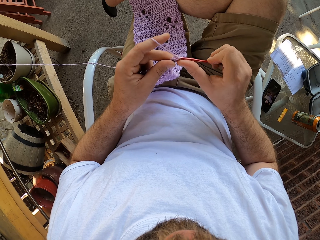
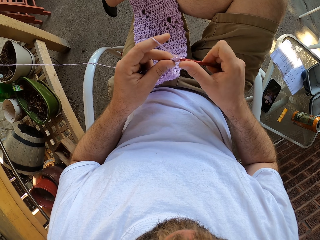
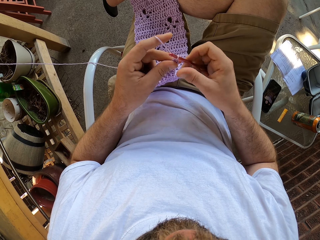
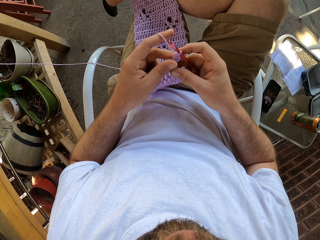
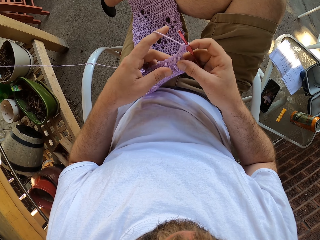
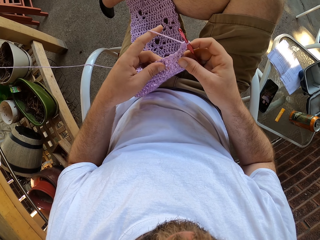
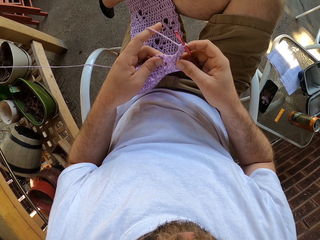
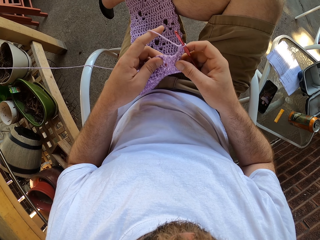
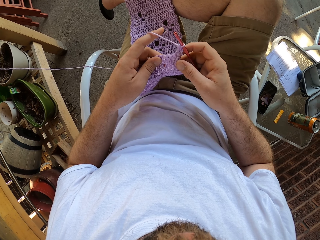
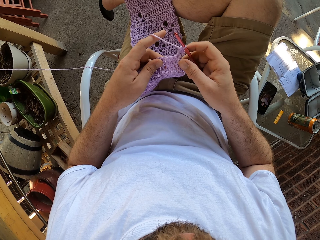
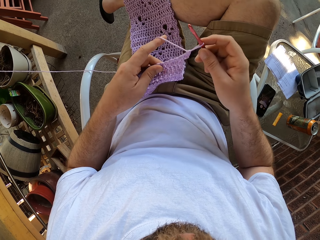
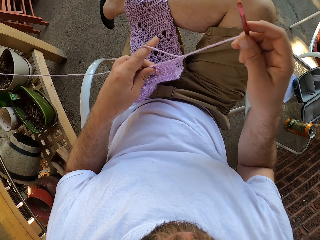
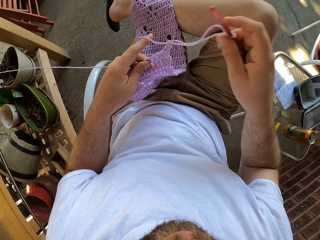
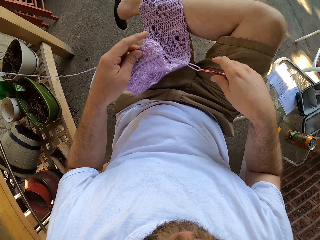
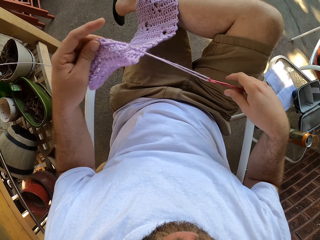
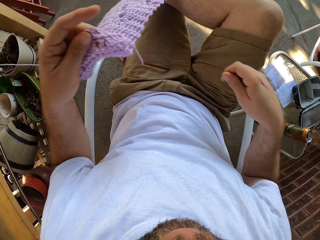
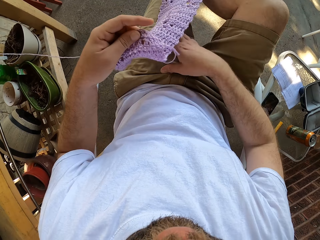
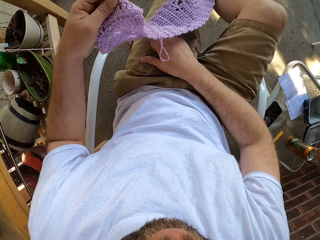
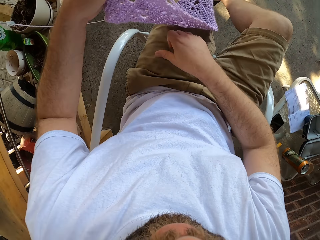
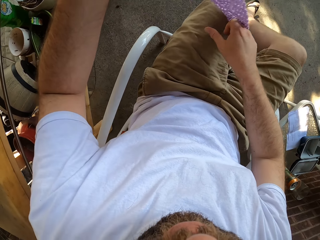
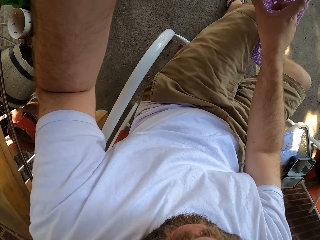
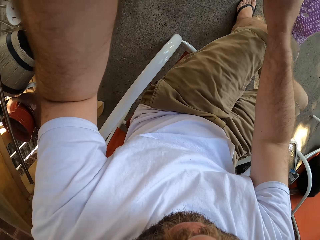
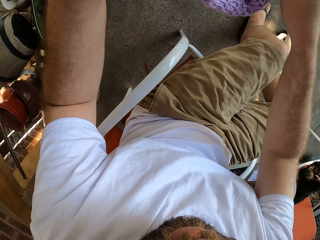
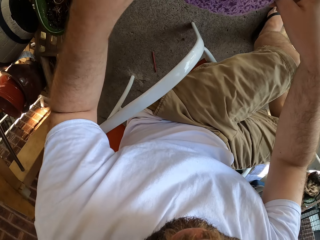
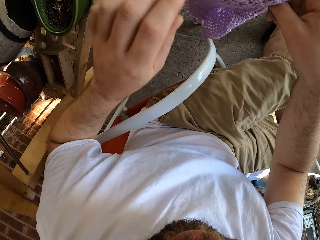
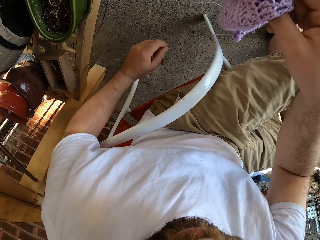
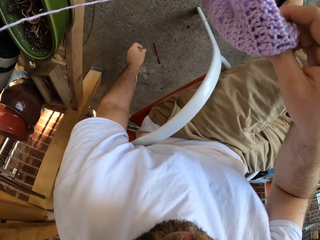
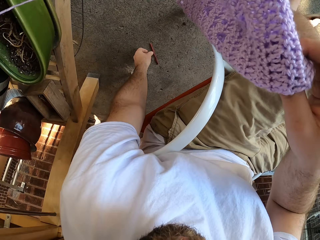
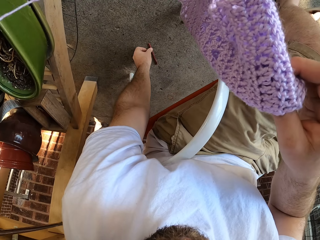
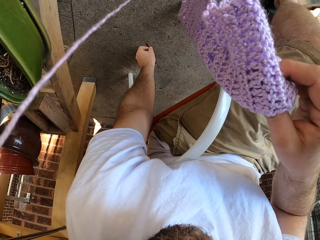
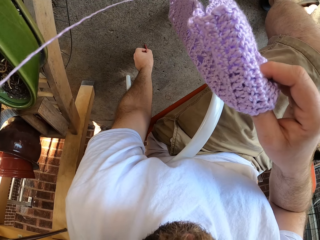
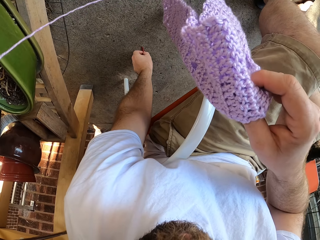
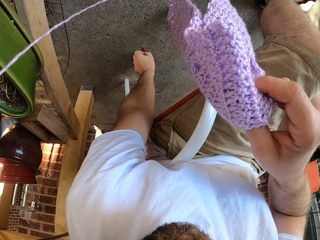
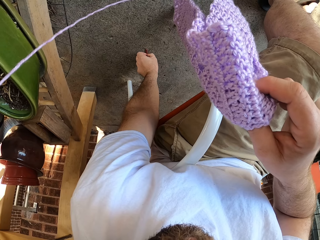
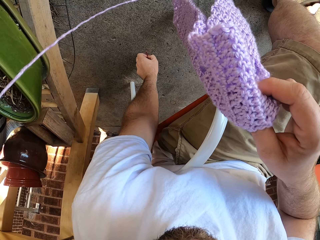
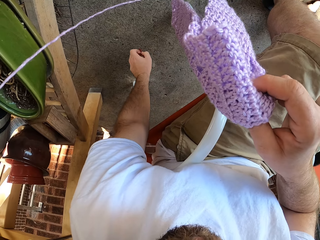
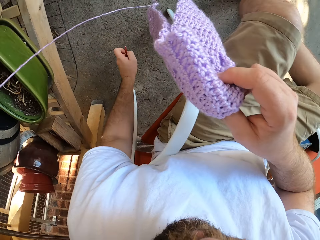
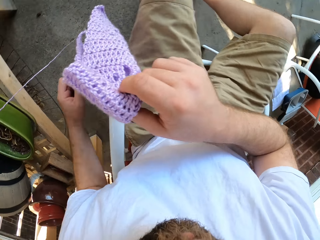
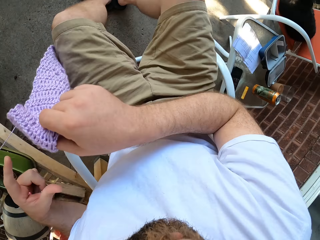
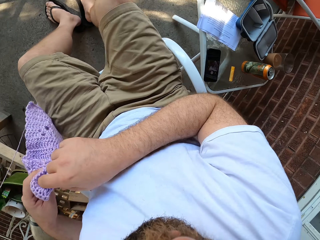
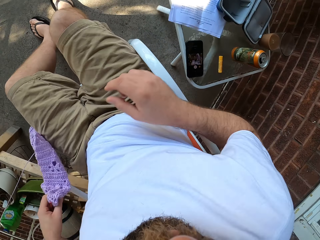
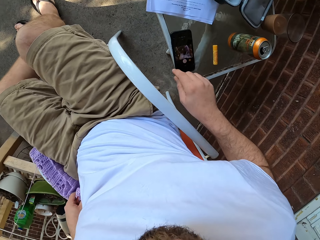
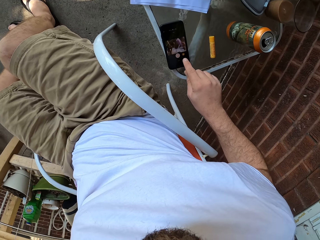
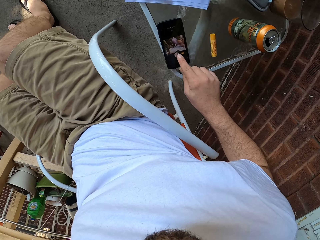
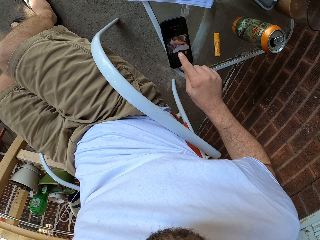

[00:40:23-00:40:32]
The camera wearer touches the fabric. He pulls the thread with the crochet hook in his right hand. He drops the needle in his right hand. He lifts the fabric, passes the fabric in his left hand to his right hand, and holds the fabric with his right hand. He picks up the needle on the floor with his left hand. He passes the fabric in his right hand to his left hand and holds the fabric in his left hand. He lowers the fabric on his side. He operates a phone on the stool with his right hand.
